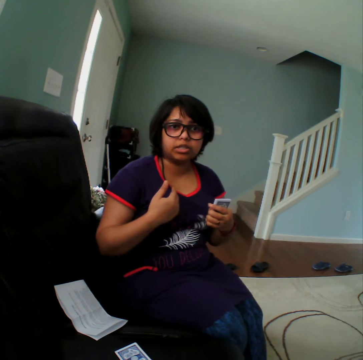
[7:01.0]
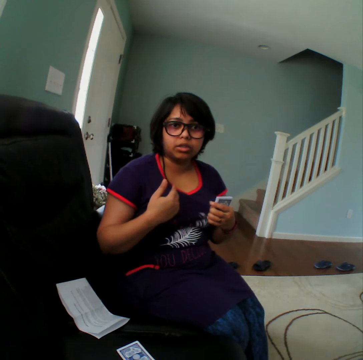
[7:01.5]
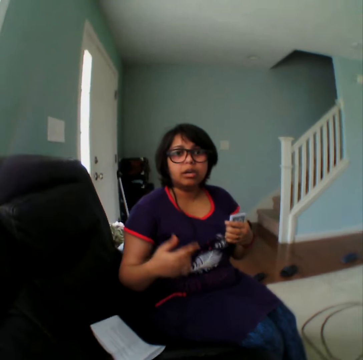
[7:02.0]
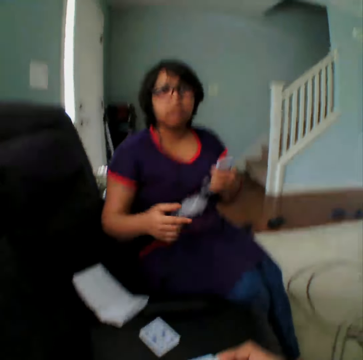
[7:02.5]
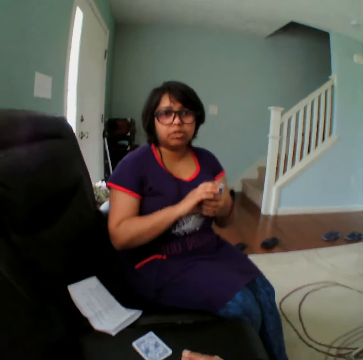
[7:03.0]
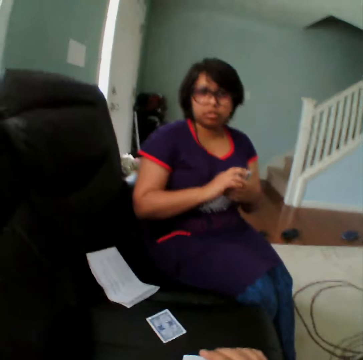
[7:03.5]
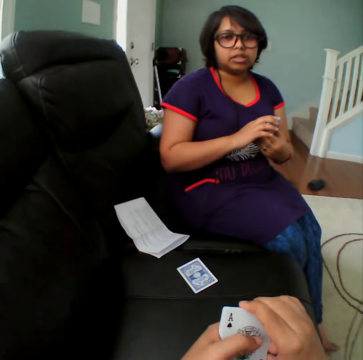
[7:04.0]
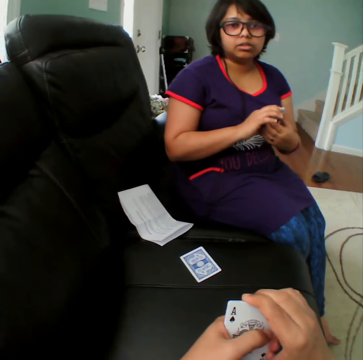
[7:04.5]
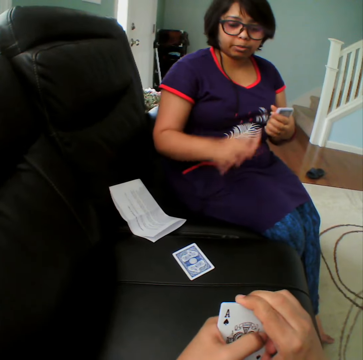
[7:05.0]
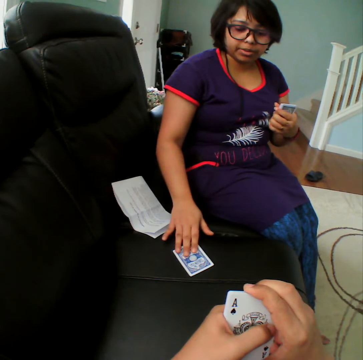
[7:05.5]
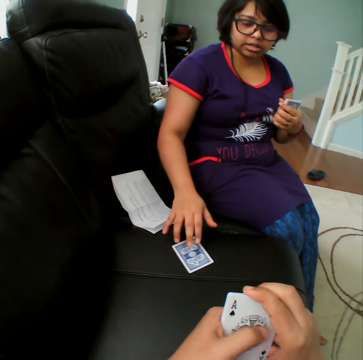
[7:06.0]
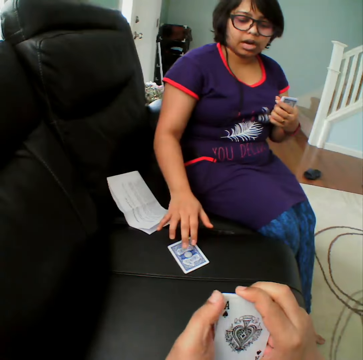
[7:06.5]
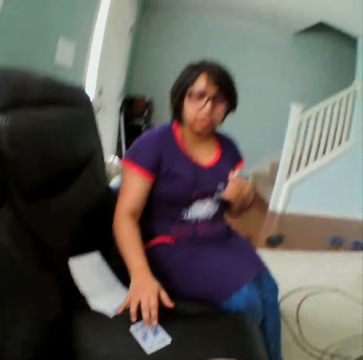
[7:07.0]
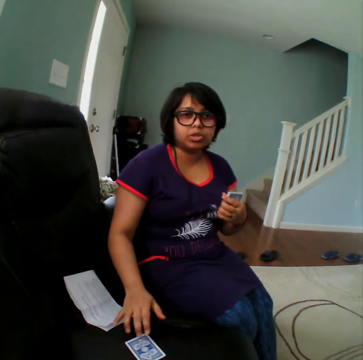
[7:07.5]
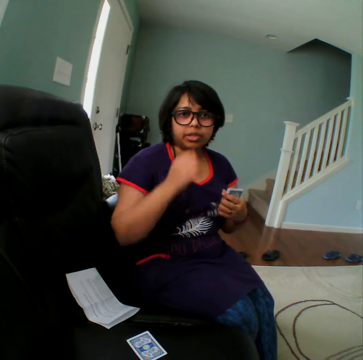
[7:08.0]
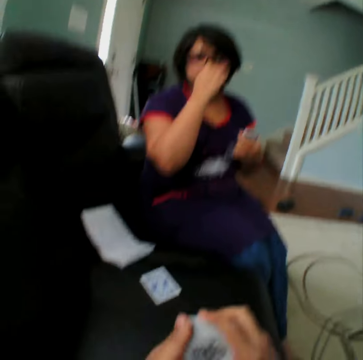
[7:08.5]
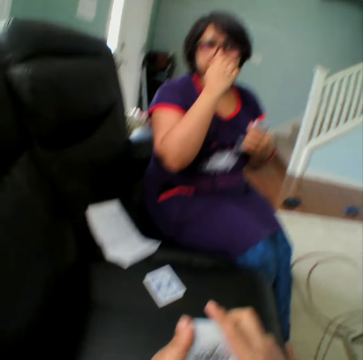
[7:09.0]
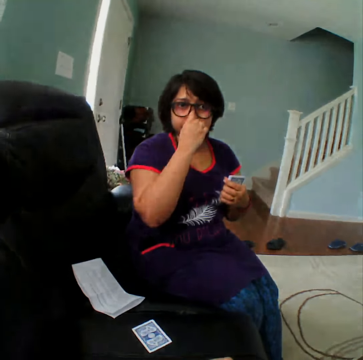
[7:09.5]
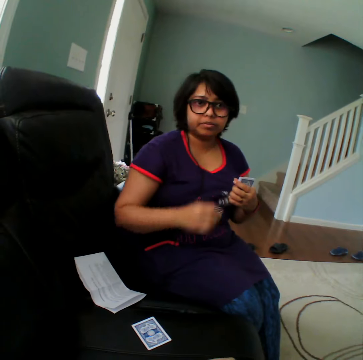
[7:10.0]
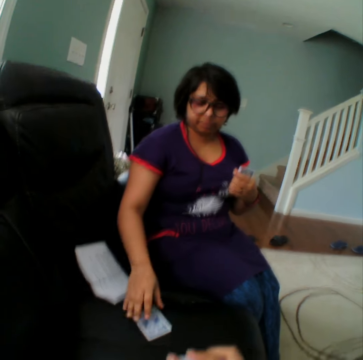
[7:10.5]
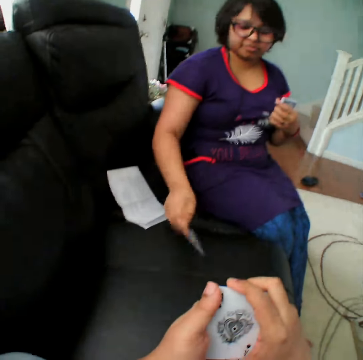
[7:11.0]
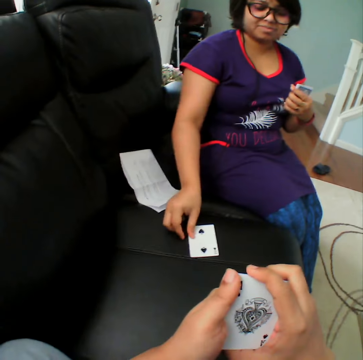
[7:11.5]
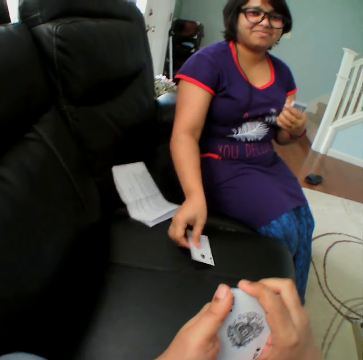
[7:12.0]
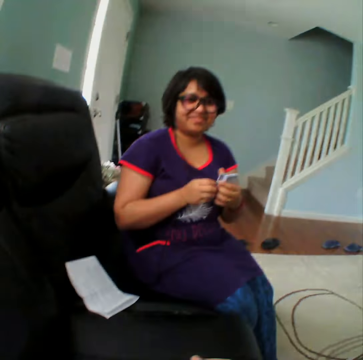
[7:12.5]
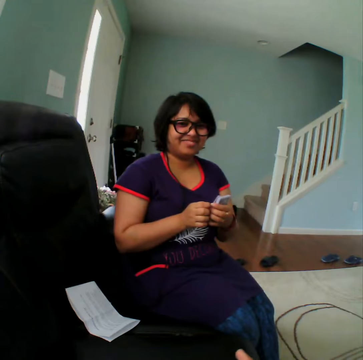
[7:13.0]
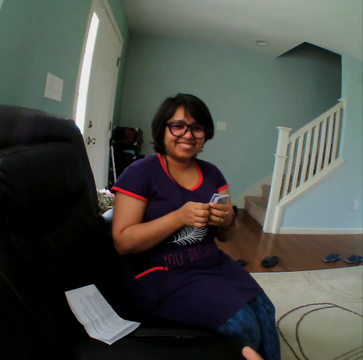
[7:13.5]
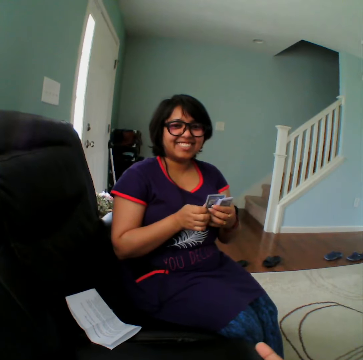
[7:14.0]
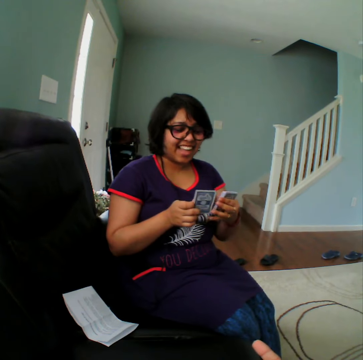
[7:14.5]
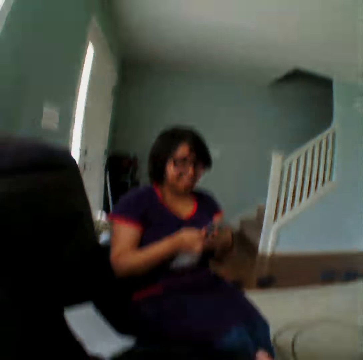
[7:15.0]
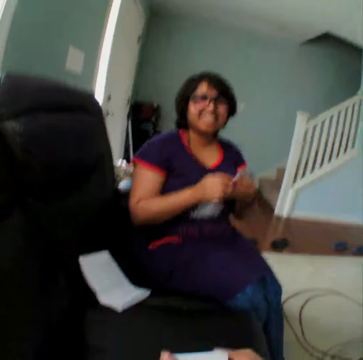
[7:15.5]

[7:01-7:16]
A woman holds the card. She touches the card. She picks up the card and turns the card. The camera wearer takes the card back.

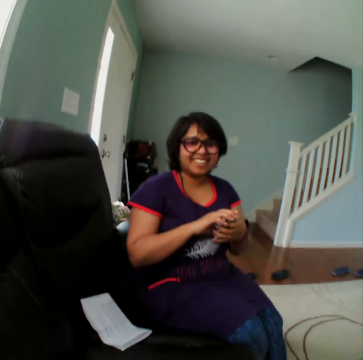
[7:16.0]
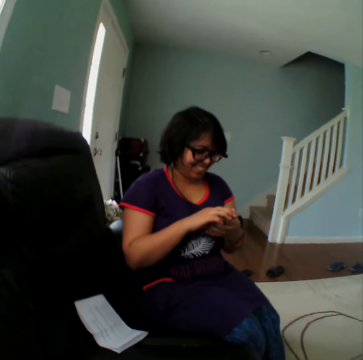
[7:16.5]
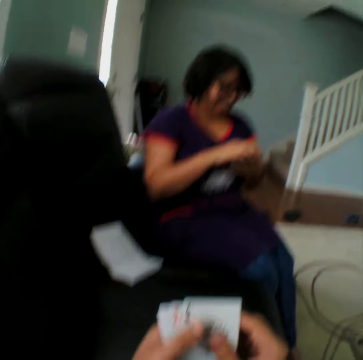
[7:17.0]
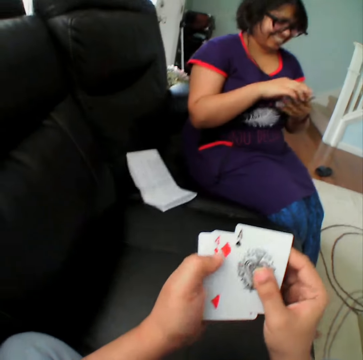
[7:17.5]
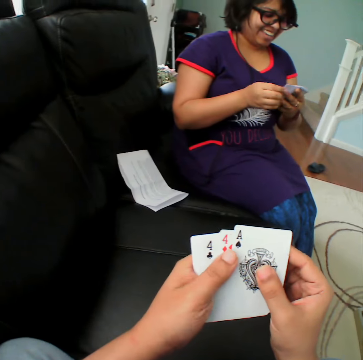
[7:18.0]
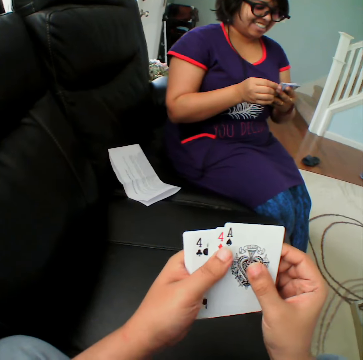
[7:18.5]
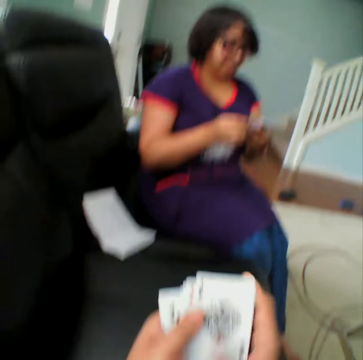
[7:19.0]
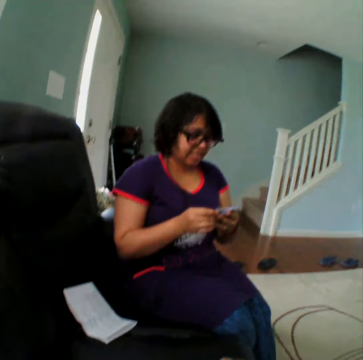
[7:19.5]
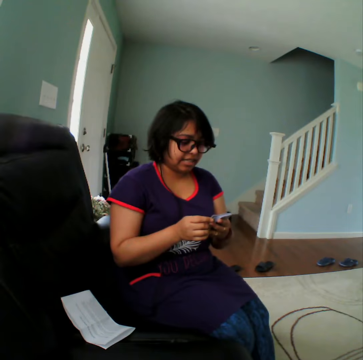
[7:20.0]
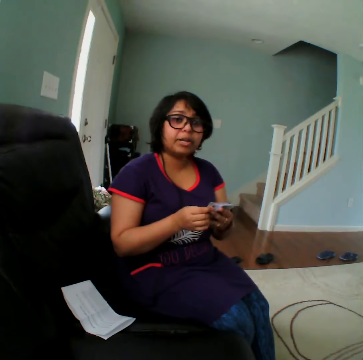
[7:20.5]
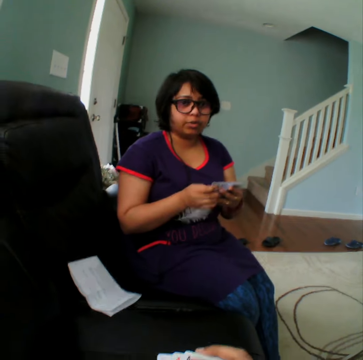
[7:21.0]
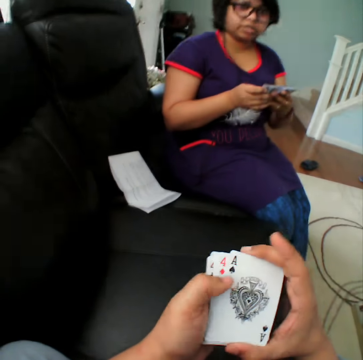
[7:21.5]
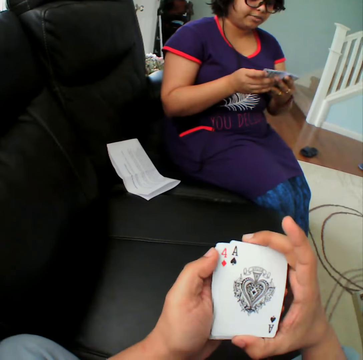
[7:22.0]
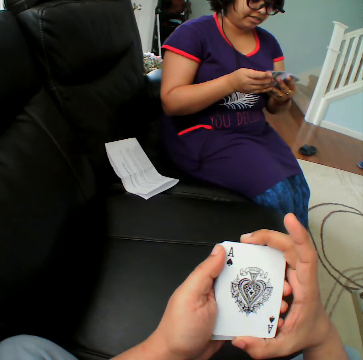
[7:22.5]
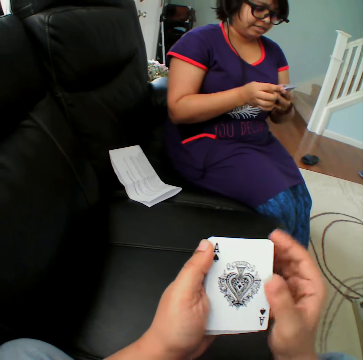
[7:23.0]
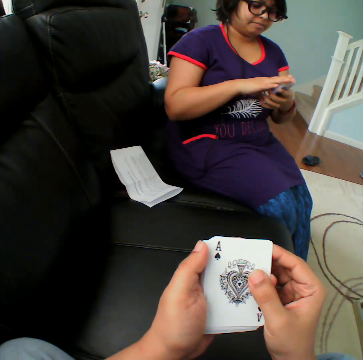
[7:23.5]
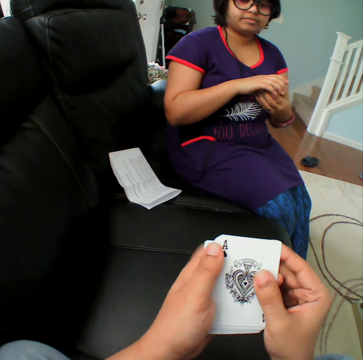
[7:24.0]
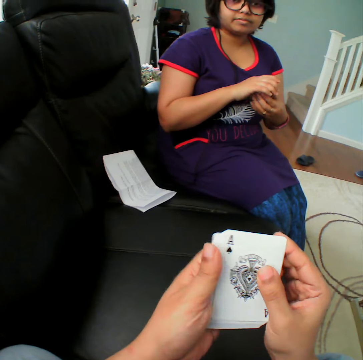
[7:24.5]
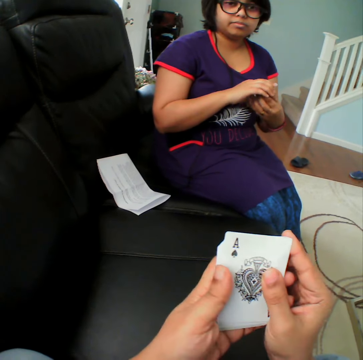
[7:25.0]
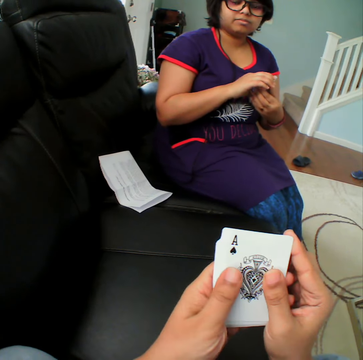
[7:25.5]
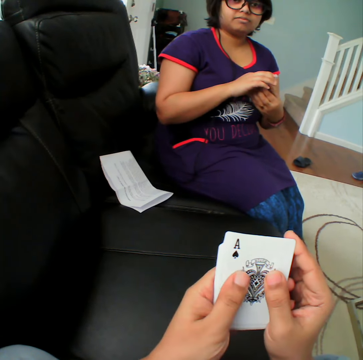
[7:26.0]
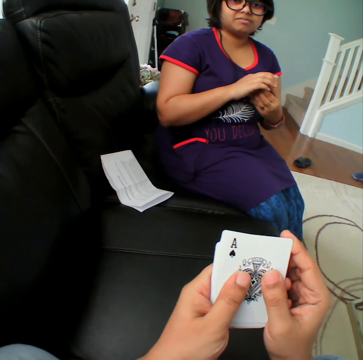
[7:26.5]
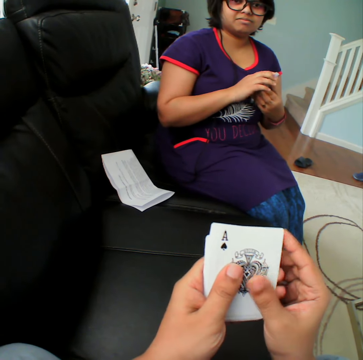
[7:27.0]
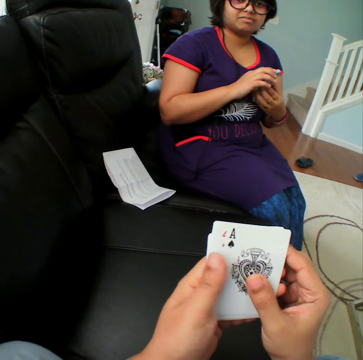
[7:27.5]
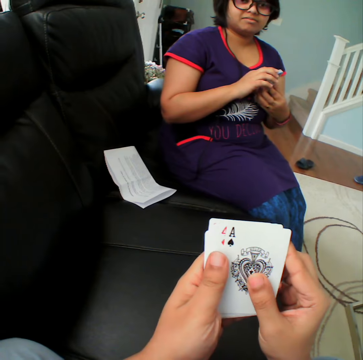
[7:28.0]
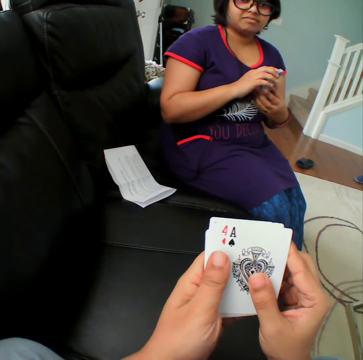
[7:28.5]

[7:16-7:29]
The camera wearer selects the card. They converse with a woman. They select the card.

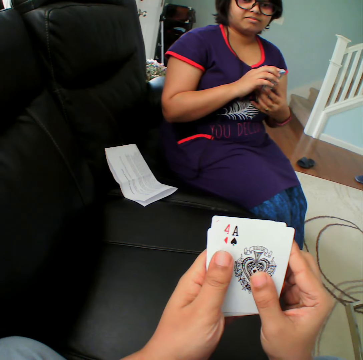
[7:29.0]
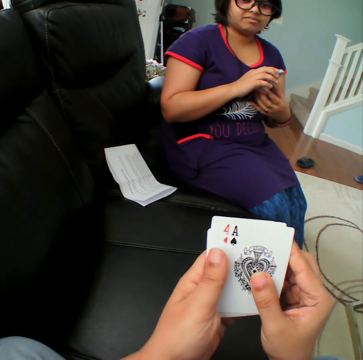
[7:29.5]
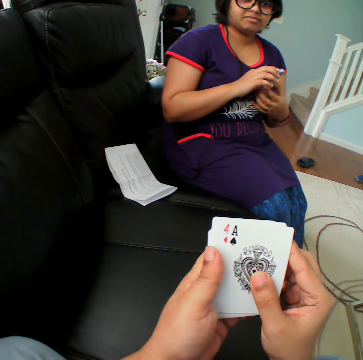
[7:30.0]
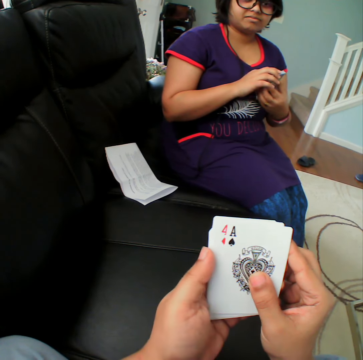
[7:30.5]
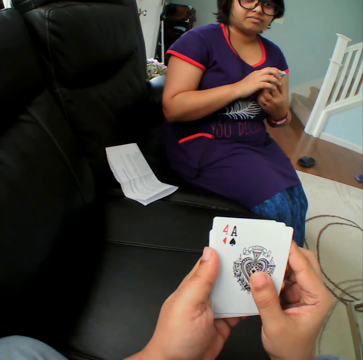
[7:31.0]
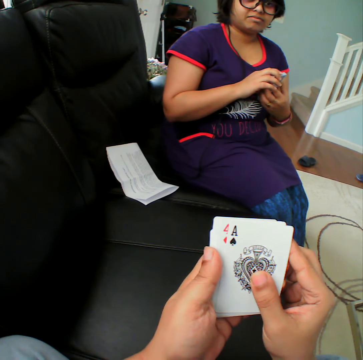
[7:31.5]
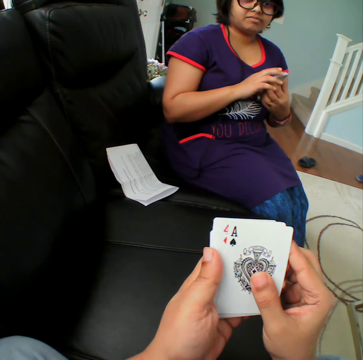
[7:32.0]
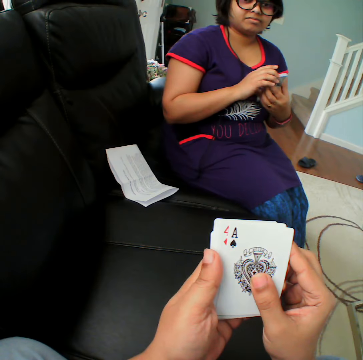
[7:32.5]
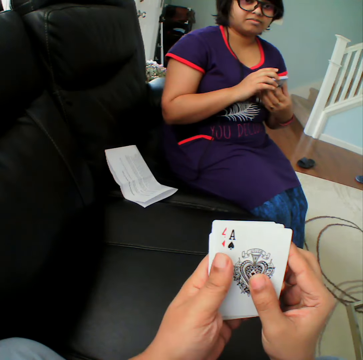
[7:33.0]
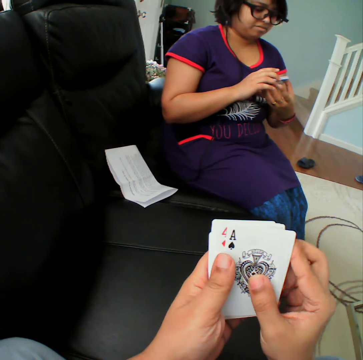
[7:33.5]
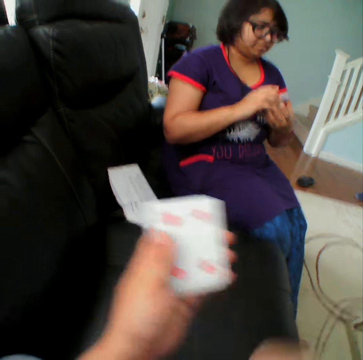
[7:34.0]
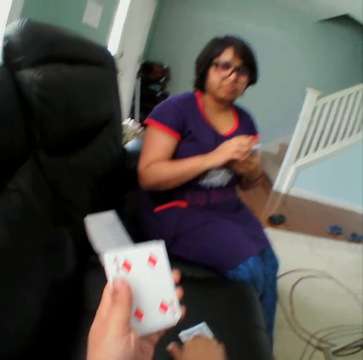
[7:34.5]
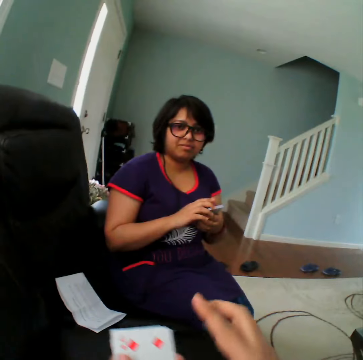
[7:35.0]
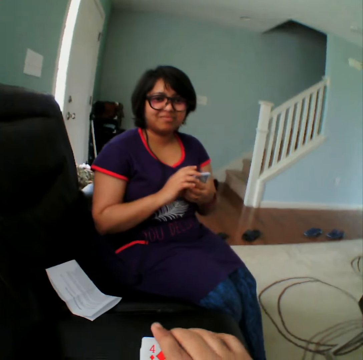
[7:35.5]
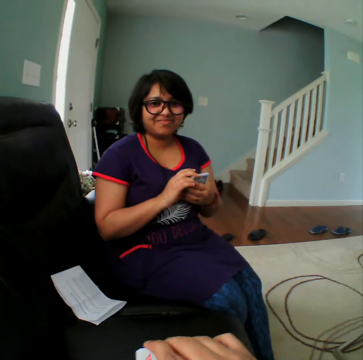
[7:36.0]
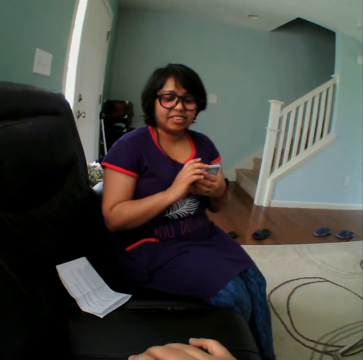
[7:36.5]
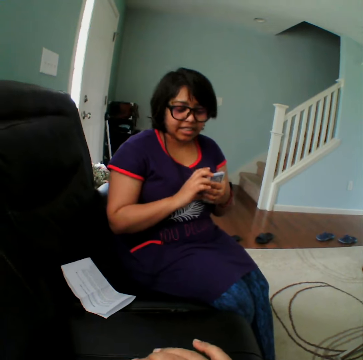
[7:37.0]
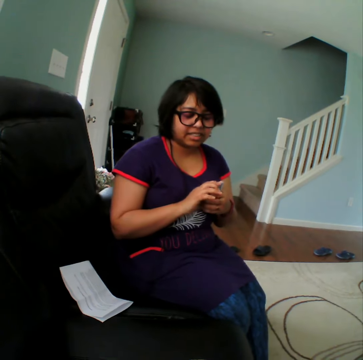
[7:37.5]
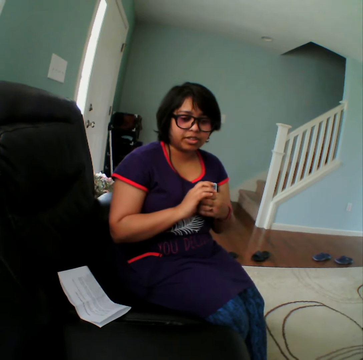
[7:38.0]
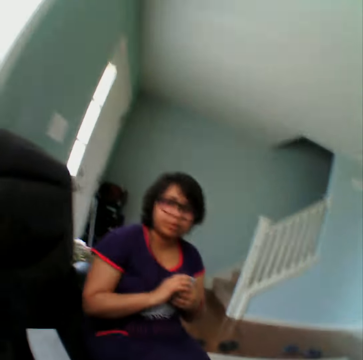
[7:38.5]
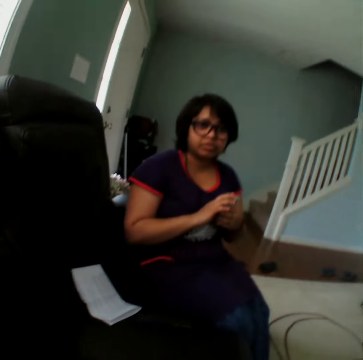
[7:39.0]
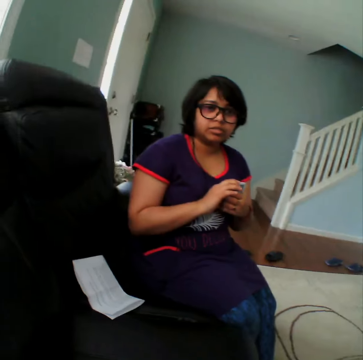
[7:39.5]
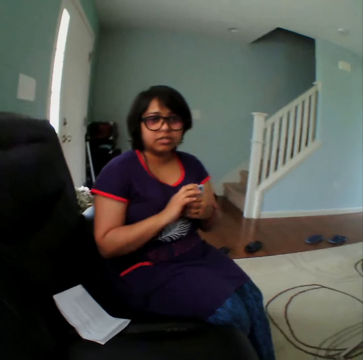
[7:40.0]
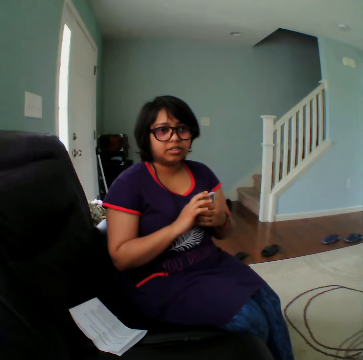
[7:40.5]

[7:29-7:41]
The camera wearer picks up the card. They place the card on the table. They converse with a woman.
